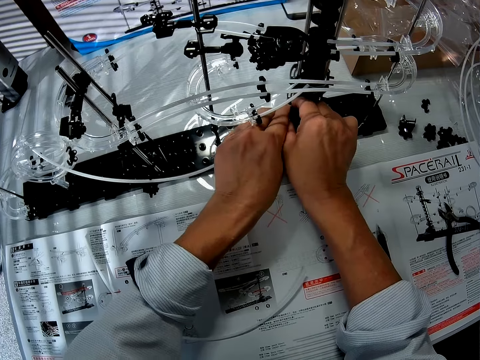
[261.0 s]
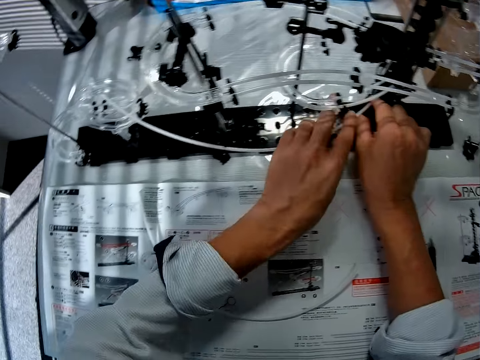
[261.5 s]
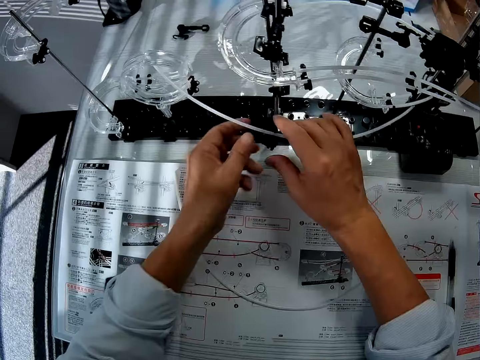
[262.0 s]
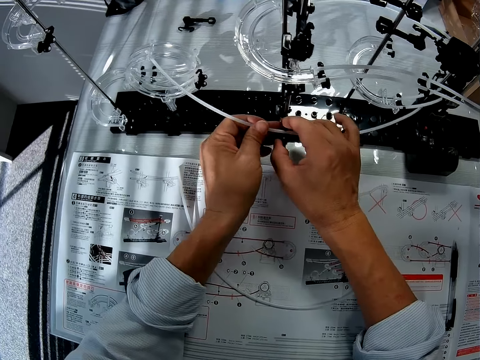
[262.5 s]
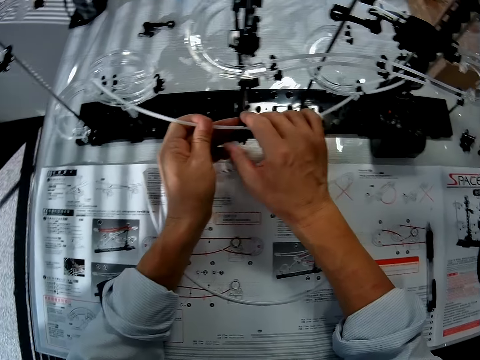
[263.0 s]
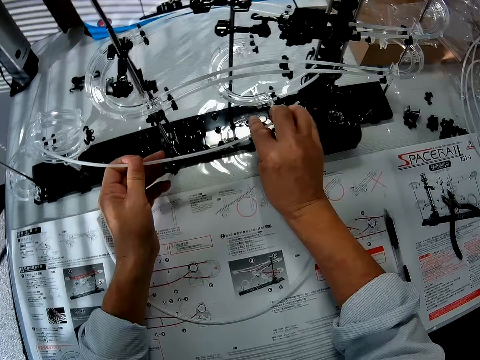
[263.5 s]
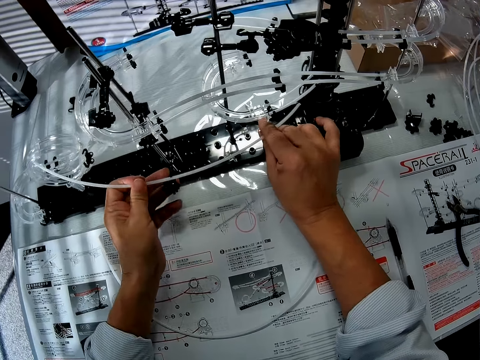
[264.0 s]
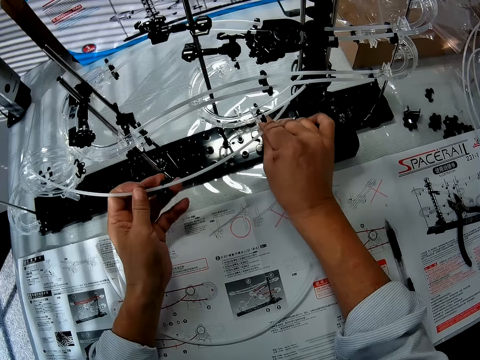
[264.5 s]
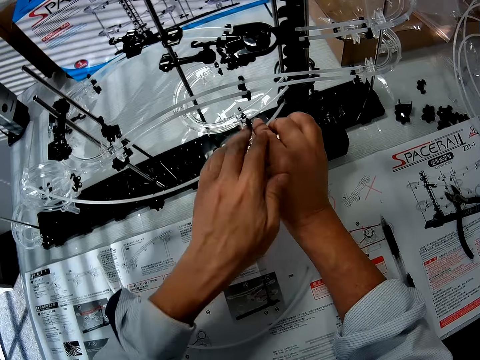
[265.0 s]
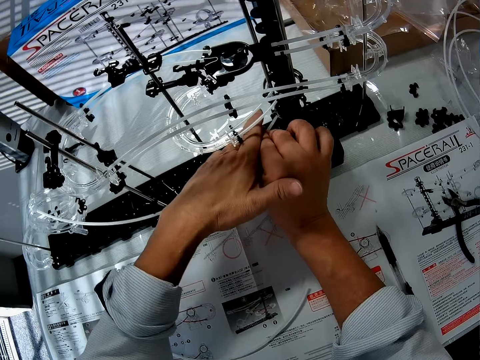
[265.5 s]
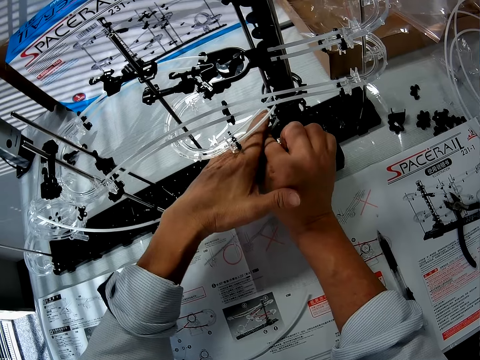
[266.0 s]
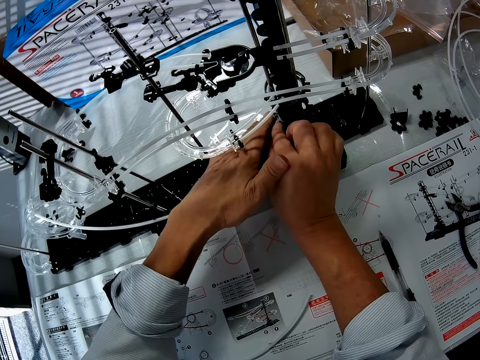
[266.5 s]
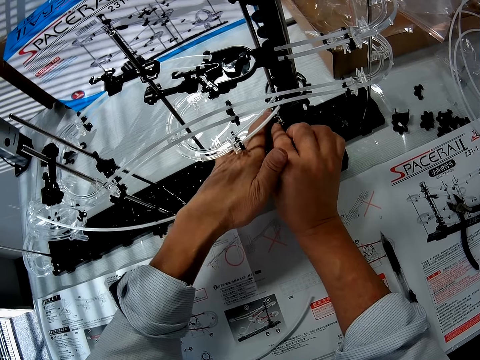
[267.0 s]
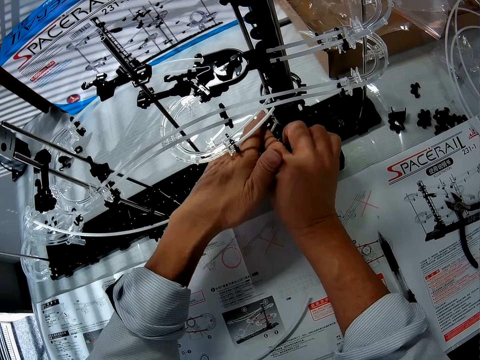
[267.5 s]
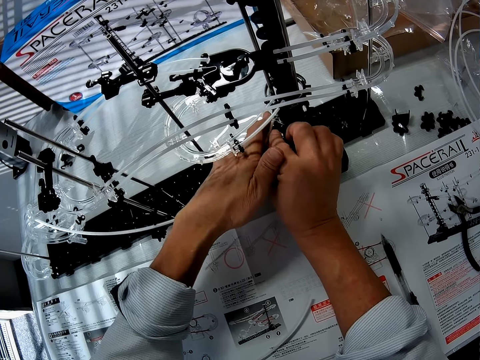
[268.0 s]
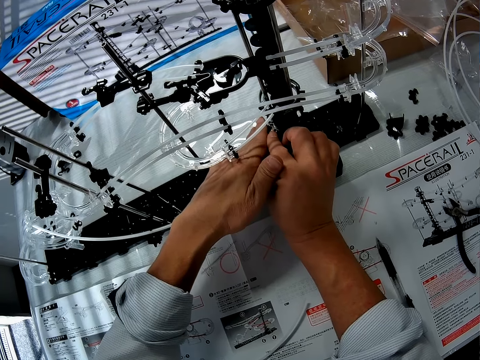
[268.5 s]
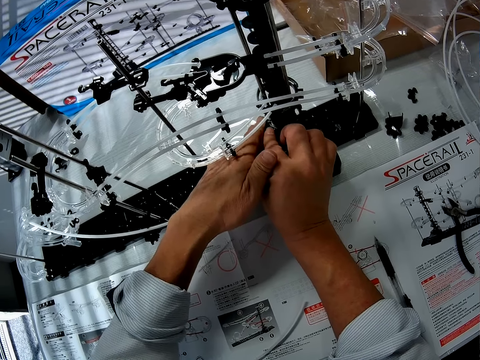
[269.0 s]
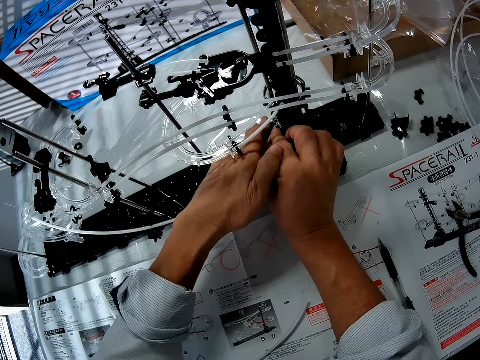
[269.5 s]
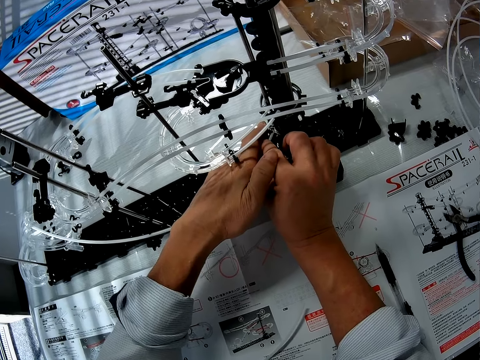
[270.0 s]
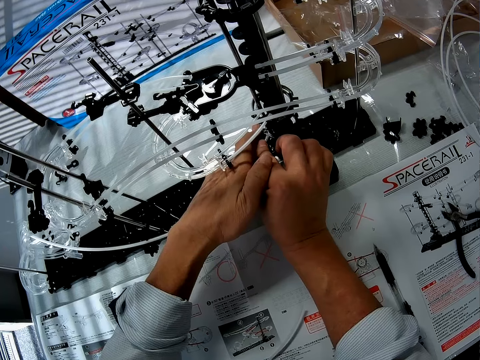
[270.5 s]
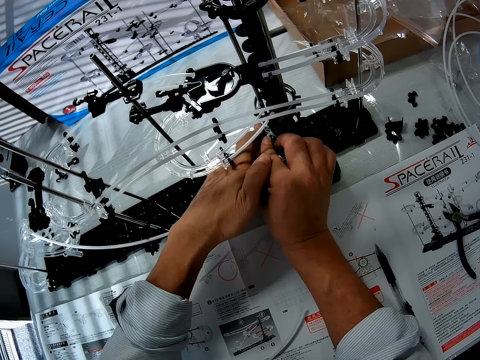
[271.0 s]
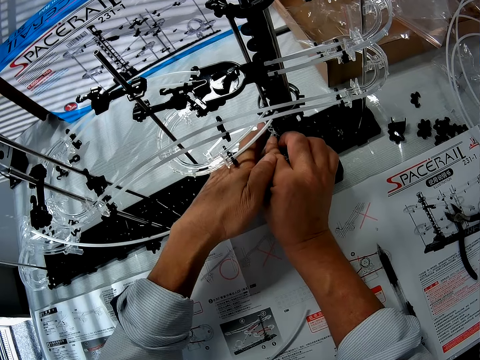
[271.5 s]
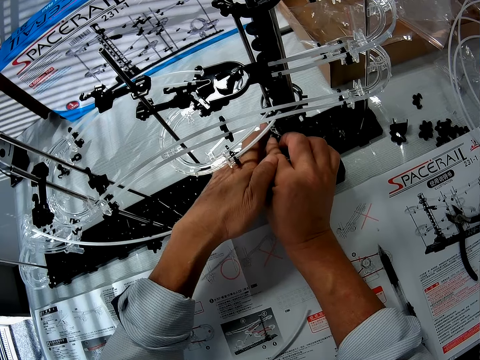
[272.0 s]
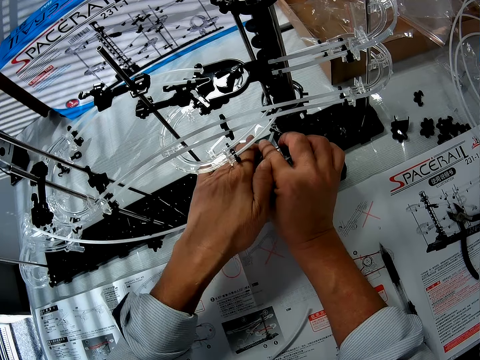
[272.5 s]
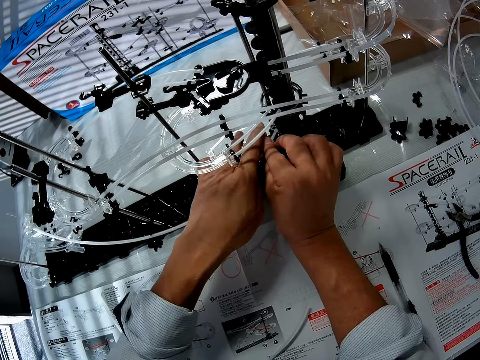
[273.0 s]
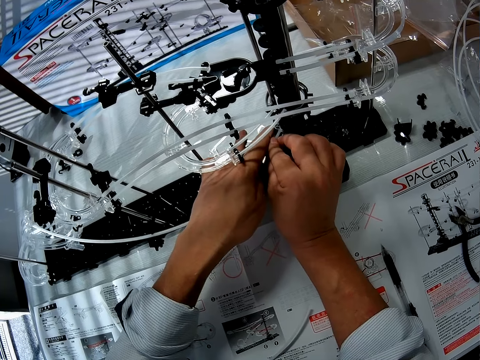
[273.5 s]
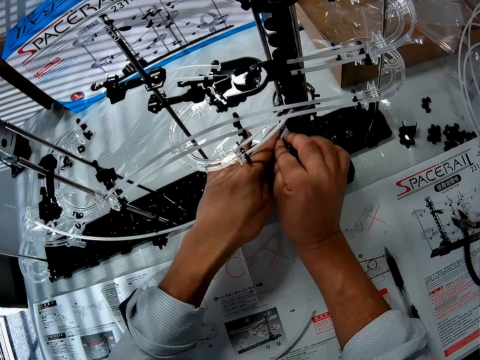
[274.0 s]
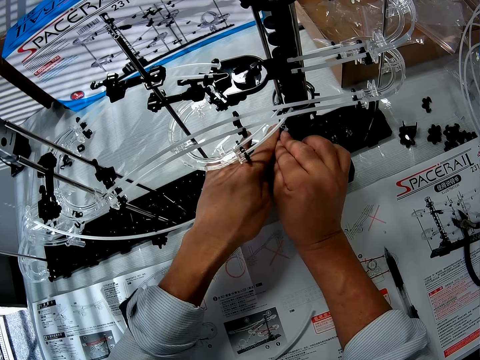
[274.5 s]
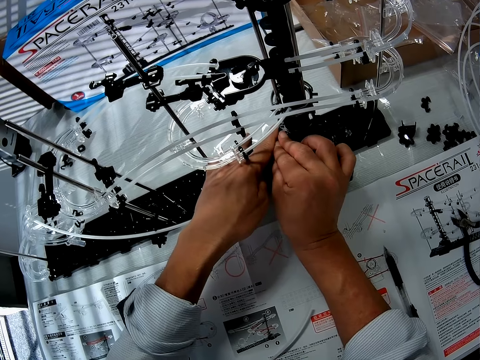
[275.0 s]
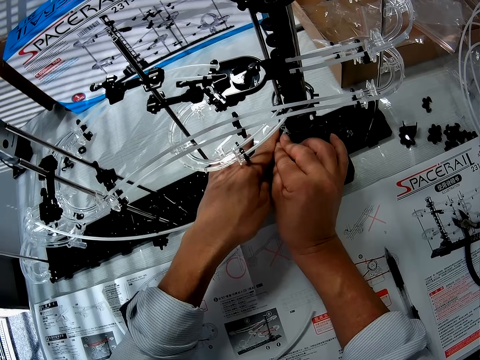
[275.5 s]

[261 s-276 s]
The camera wearer adjusts the standard rail piece on a start part. They hold the standard rail piece. They fit the standard rail piece on the start part.

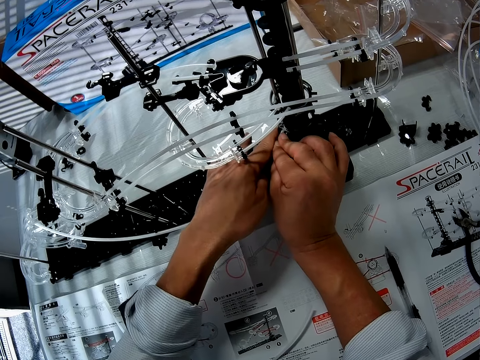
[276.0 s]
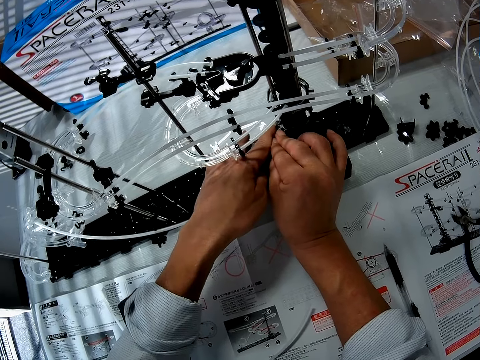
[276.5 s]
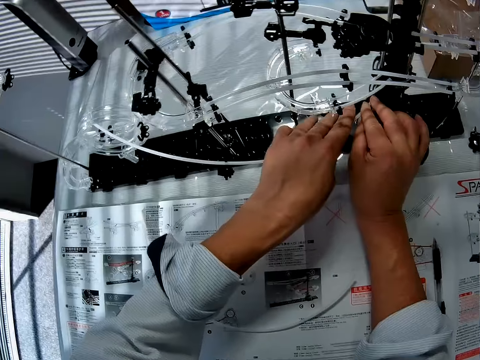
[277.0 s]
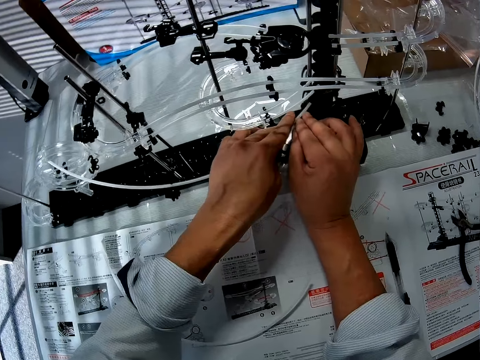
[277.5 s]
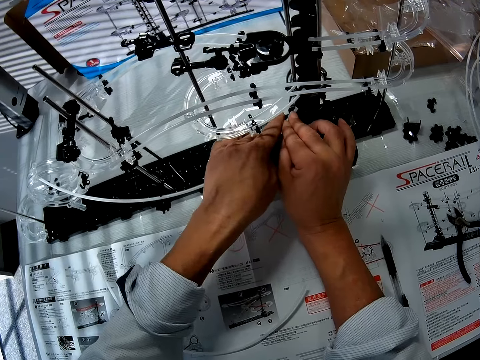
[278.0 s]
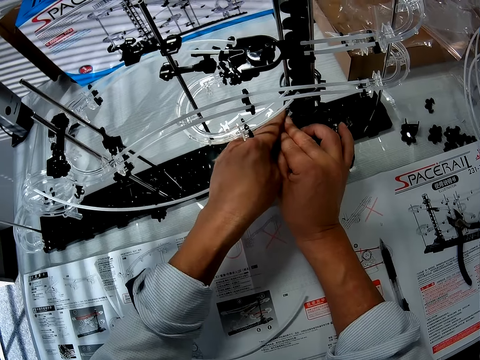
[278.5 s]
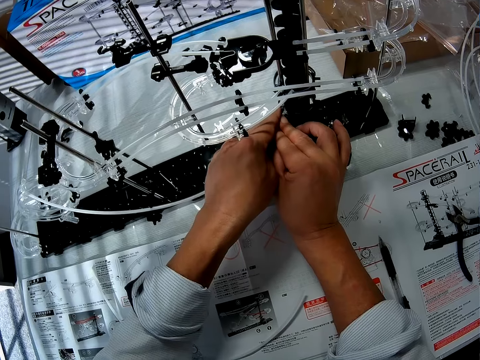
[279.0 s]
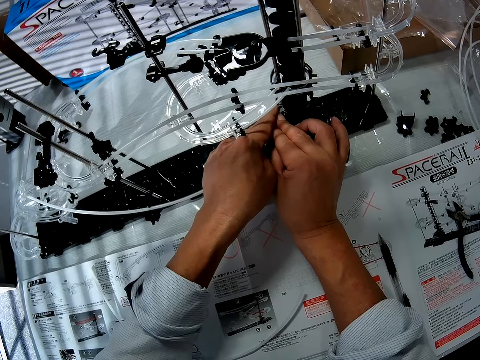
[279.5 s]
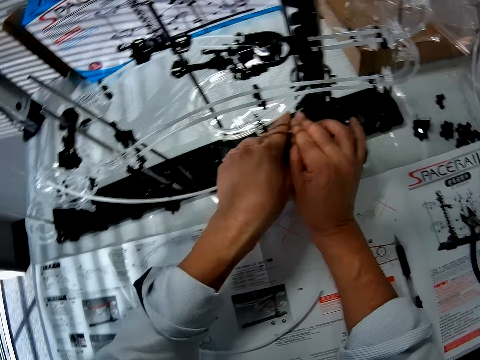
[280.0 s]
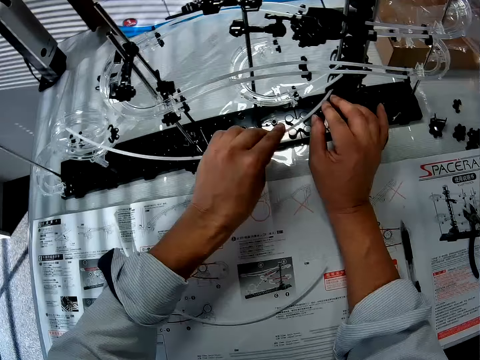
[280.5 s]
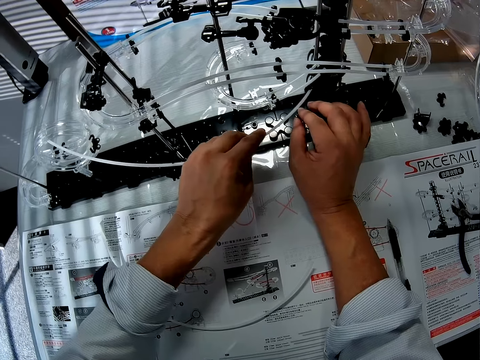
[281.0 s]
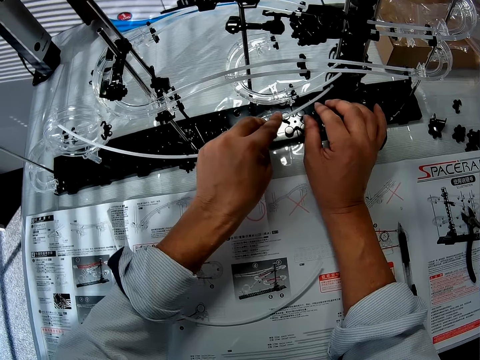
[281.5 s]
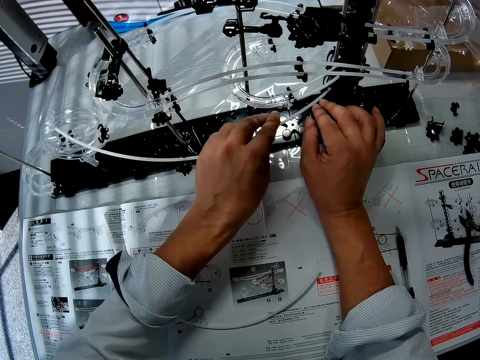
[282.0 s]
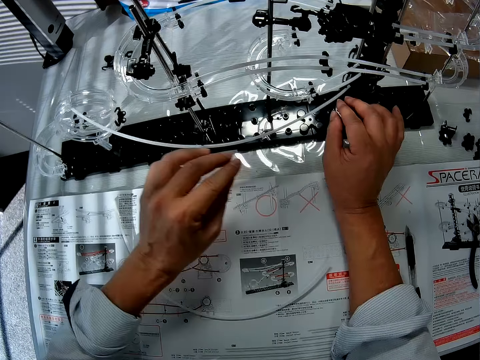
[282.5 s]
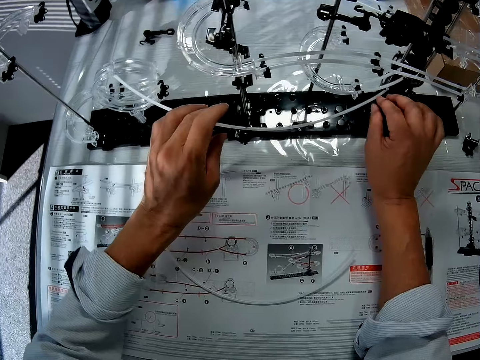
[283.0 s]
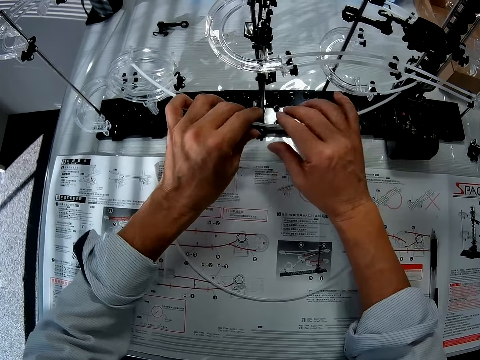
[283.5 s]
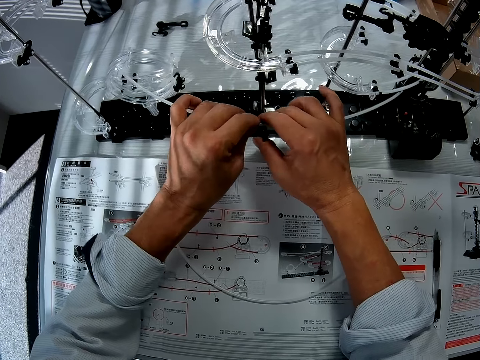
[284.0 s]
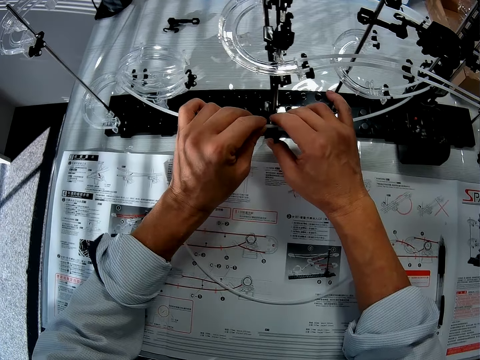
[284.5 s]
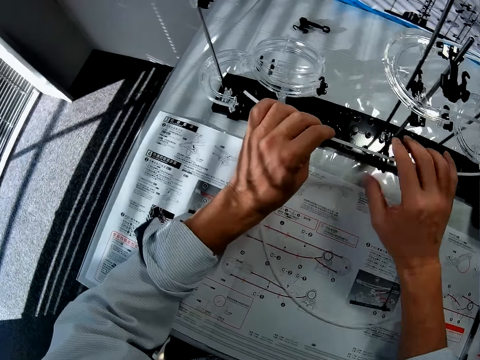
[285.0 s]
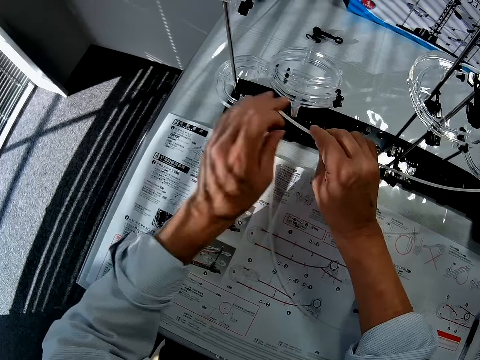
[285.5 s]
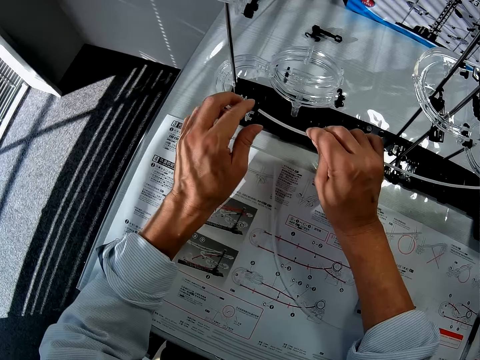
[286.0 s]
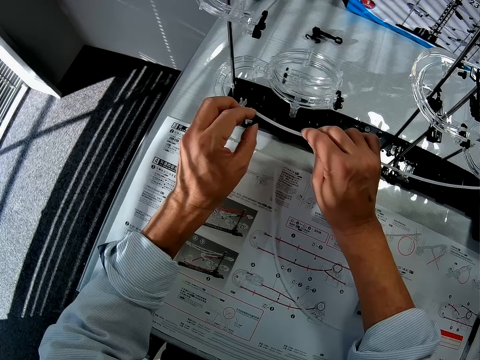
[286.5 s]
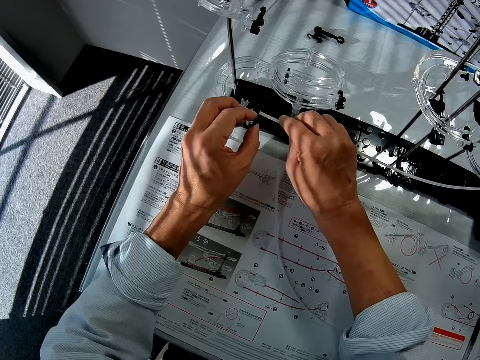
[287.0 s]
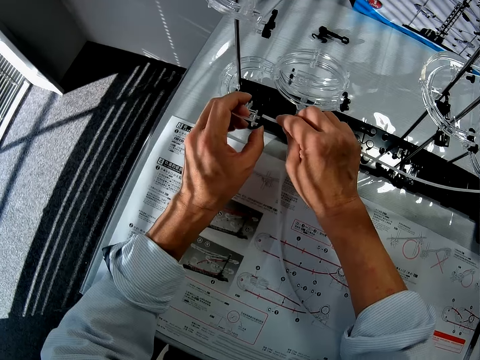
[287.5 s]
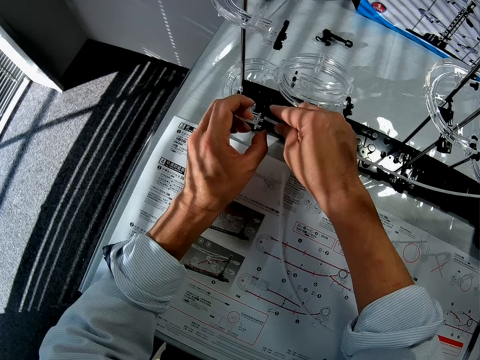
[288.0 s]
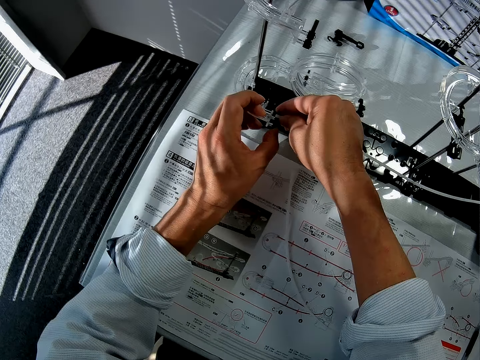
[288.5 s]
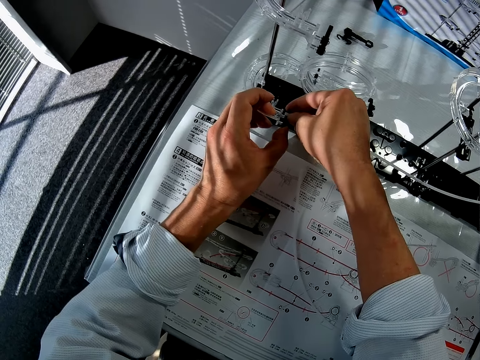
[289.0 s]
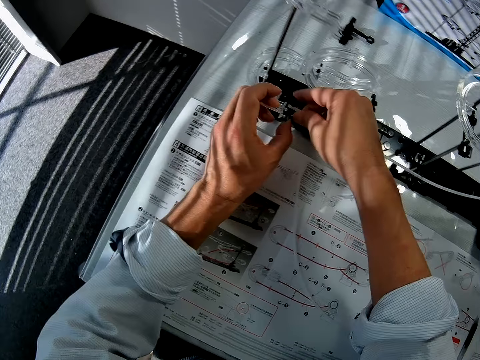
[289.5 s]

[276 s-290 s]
The camera wearer touches the standard rail piece. They fit the standard rail piece on a rail stand.
